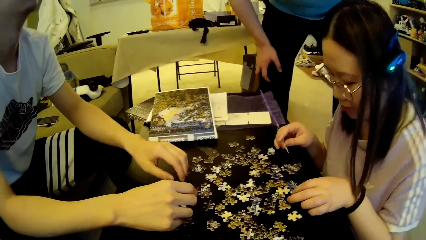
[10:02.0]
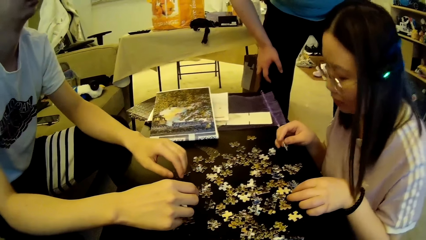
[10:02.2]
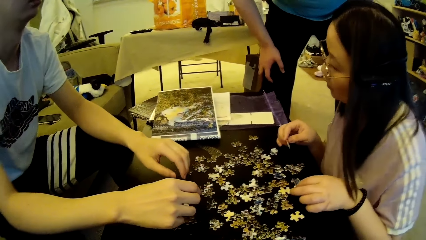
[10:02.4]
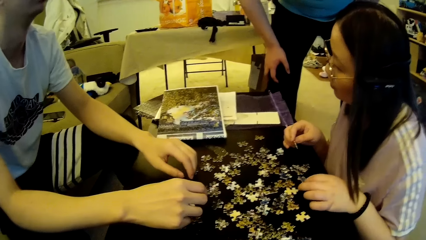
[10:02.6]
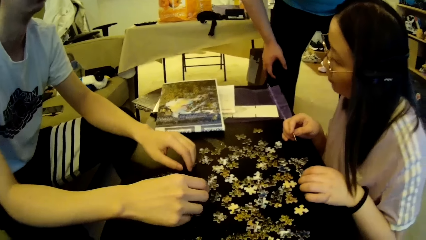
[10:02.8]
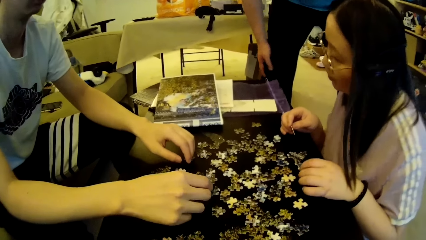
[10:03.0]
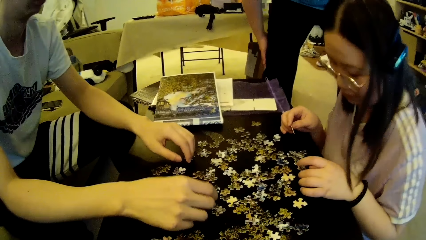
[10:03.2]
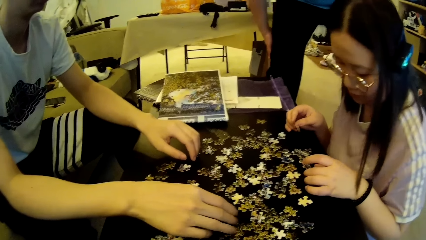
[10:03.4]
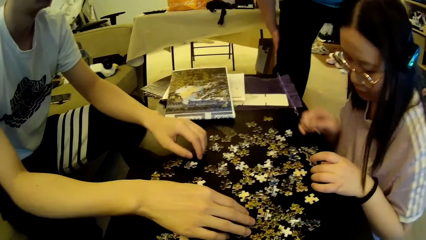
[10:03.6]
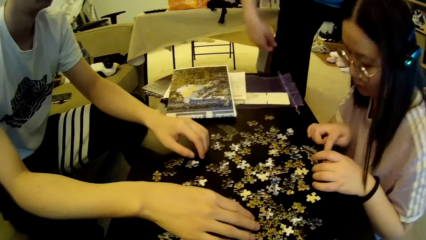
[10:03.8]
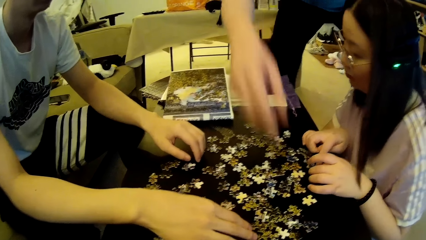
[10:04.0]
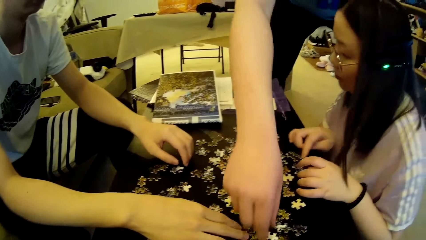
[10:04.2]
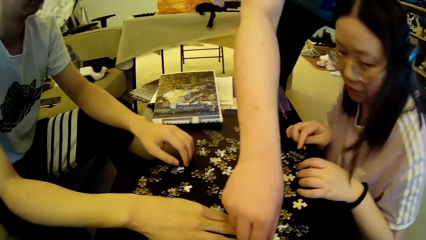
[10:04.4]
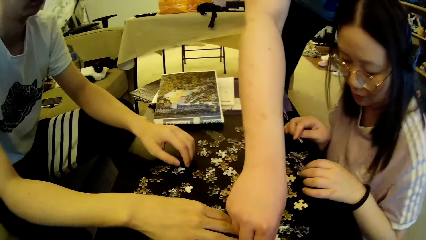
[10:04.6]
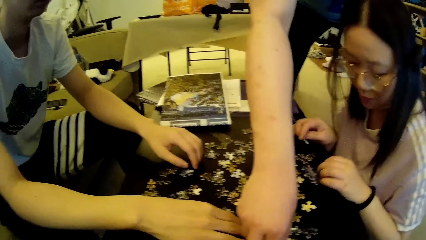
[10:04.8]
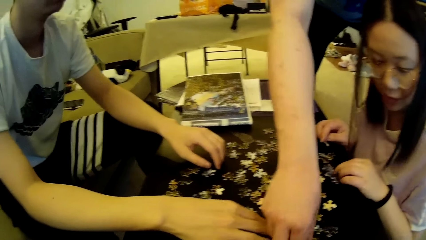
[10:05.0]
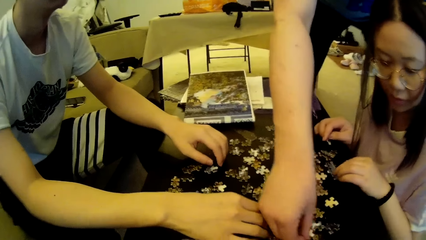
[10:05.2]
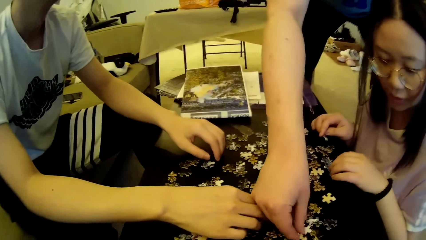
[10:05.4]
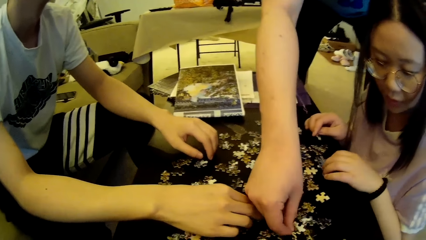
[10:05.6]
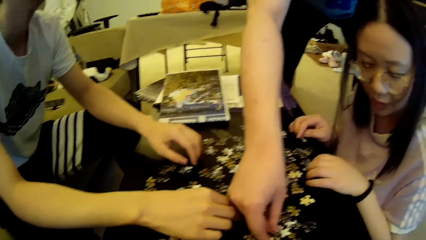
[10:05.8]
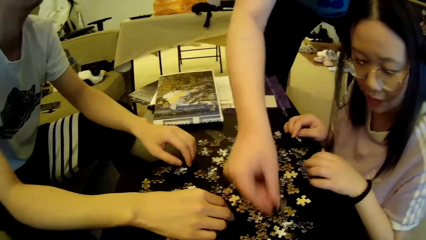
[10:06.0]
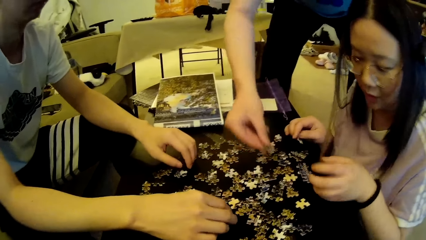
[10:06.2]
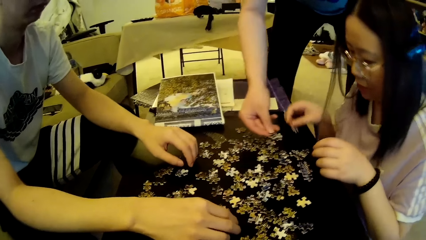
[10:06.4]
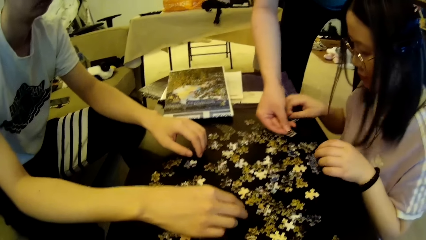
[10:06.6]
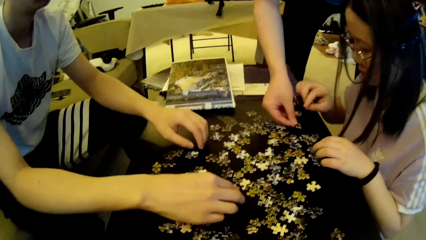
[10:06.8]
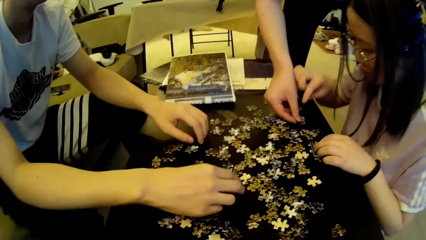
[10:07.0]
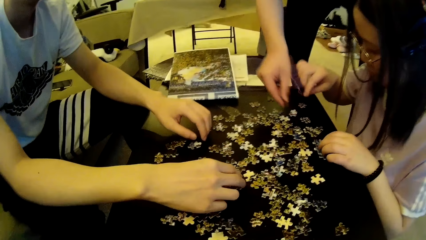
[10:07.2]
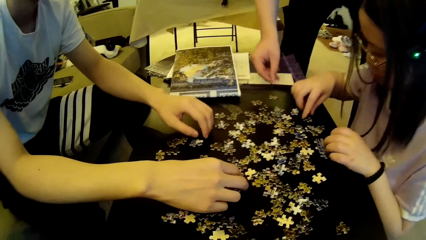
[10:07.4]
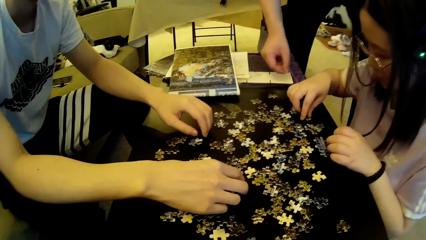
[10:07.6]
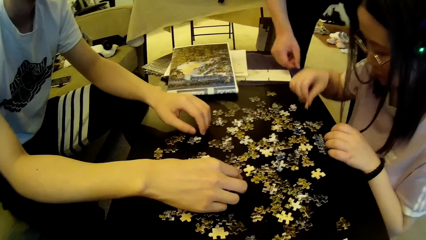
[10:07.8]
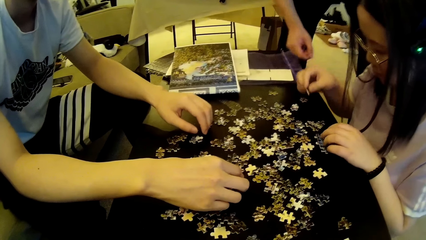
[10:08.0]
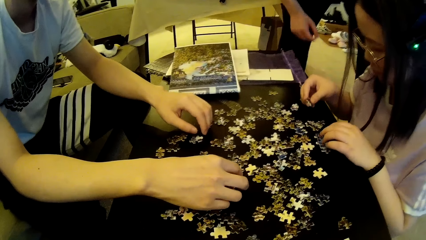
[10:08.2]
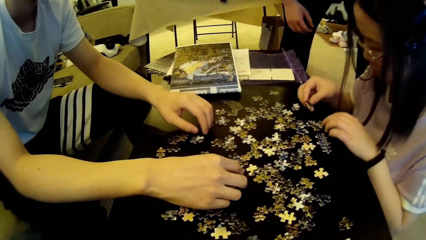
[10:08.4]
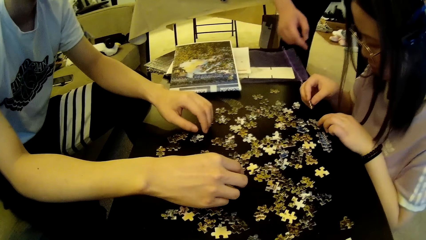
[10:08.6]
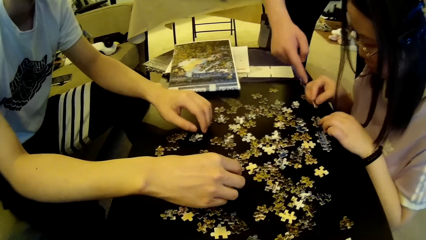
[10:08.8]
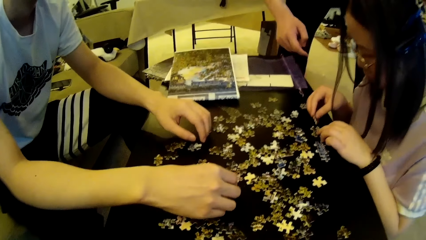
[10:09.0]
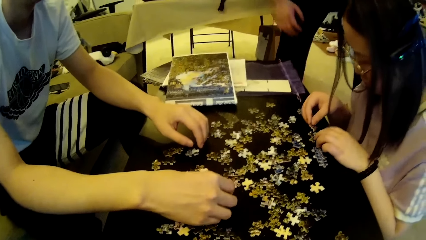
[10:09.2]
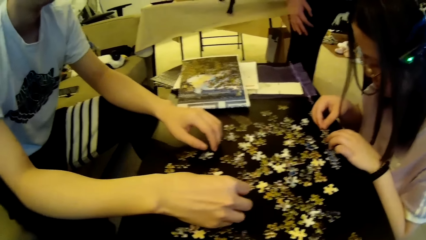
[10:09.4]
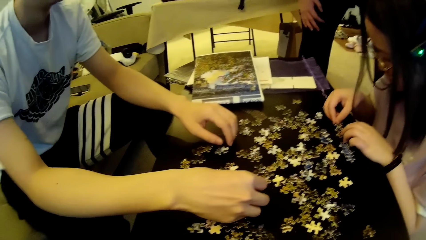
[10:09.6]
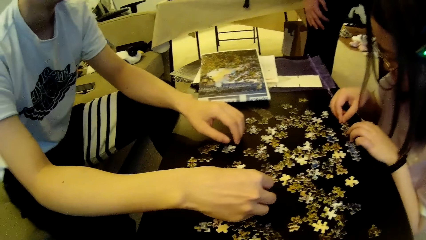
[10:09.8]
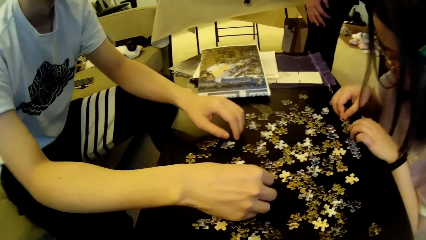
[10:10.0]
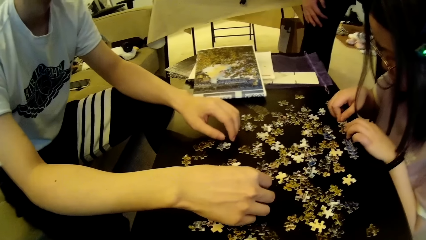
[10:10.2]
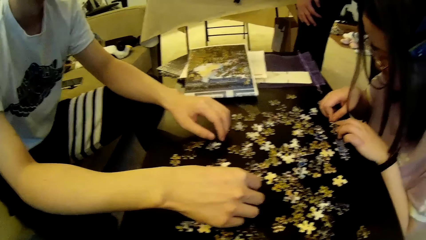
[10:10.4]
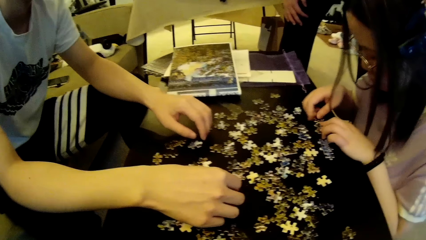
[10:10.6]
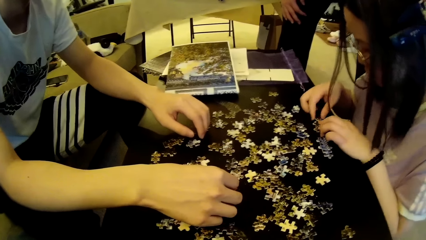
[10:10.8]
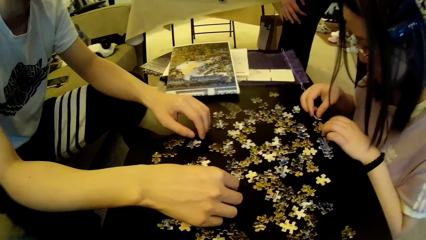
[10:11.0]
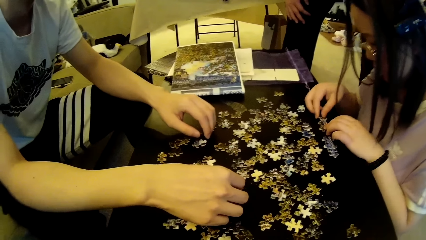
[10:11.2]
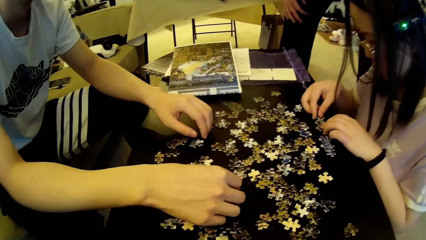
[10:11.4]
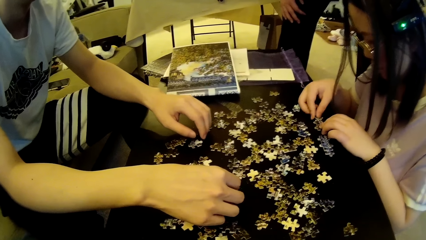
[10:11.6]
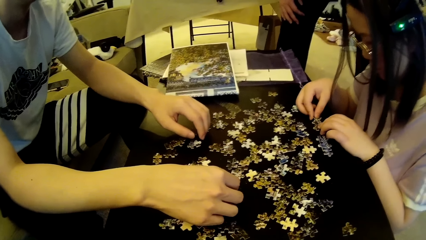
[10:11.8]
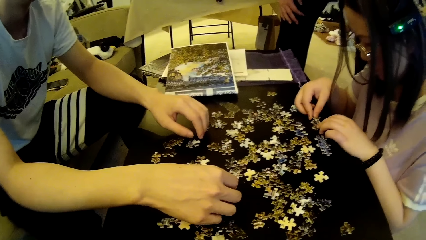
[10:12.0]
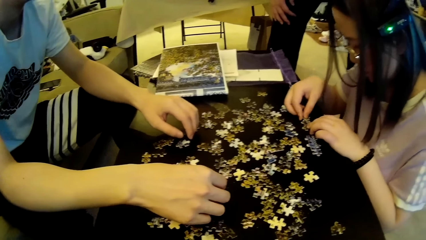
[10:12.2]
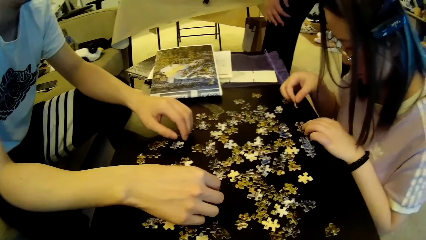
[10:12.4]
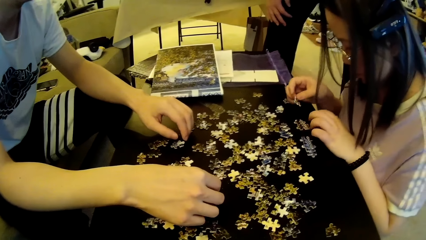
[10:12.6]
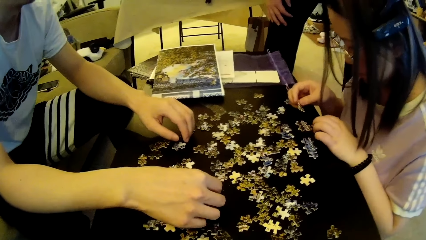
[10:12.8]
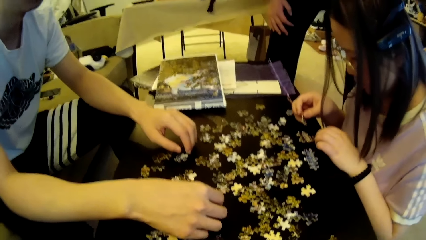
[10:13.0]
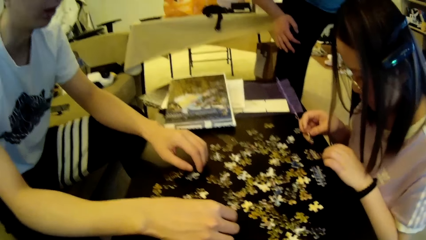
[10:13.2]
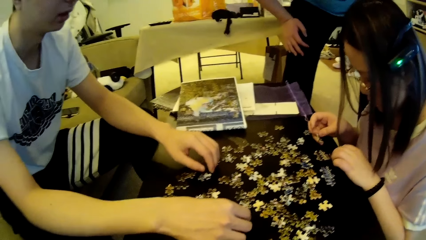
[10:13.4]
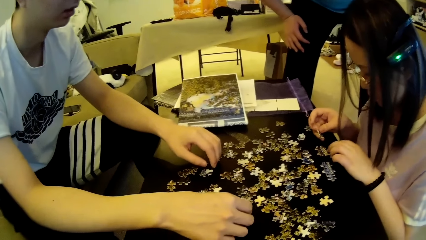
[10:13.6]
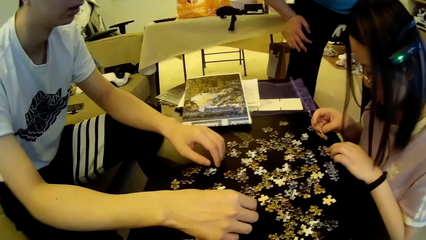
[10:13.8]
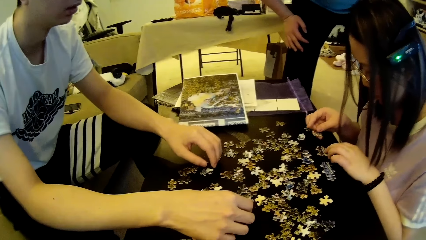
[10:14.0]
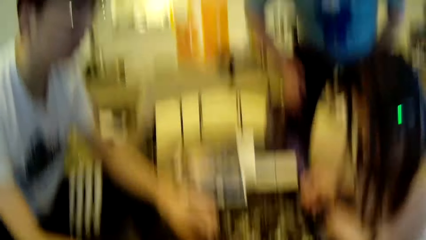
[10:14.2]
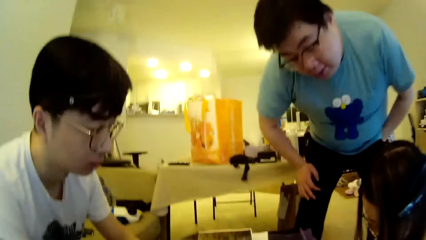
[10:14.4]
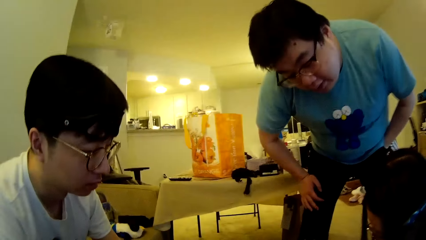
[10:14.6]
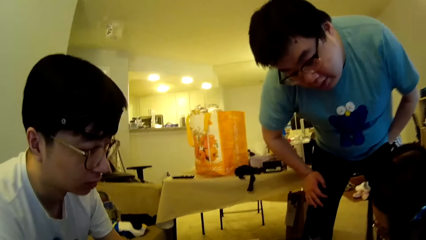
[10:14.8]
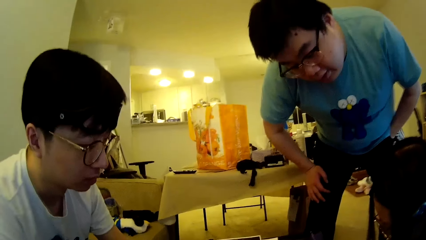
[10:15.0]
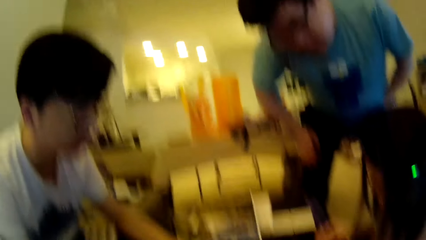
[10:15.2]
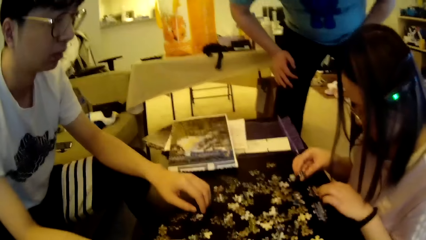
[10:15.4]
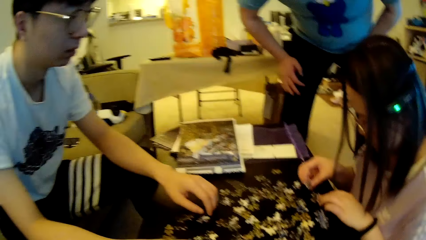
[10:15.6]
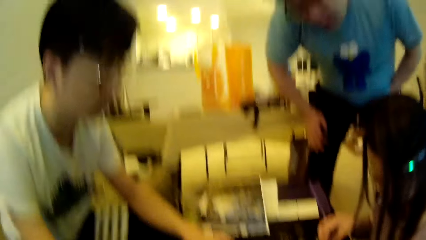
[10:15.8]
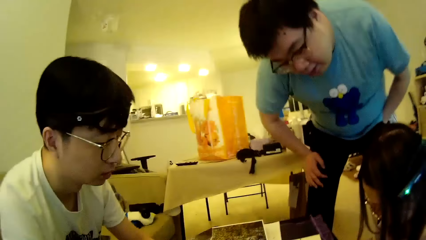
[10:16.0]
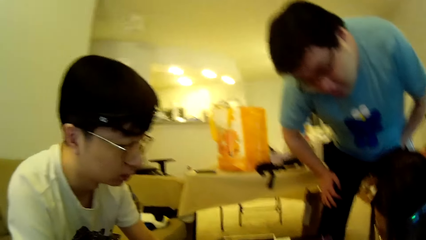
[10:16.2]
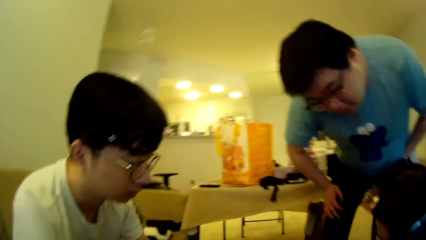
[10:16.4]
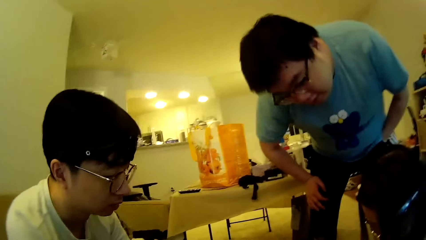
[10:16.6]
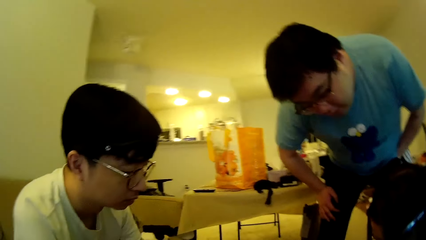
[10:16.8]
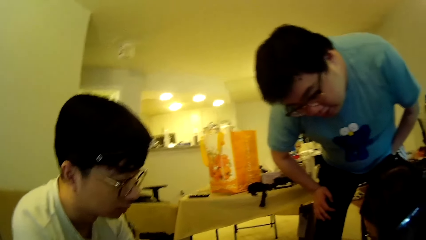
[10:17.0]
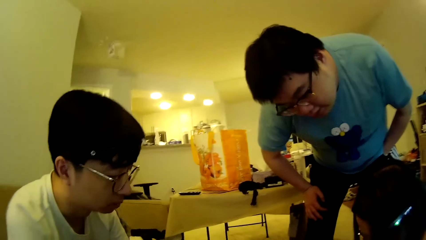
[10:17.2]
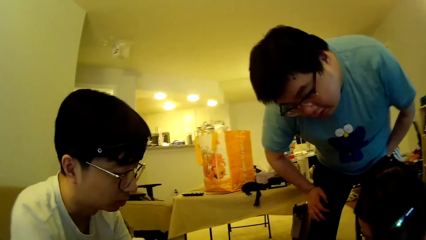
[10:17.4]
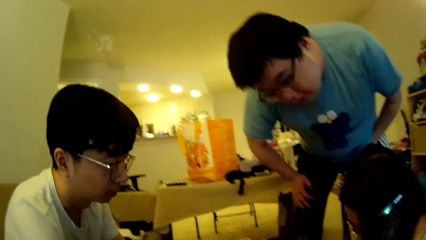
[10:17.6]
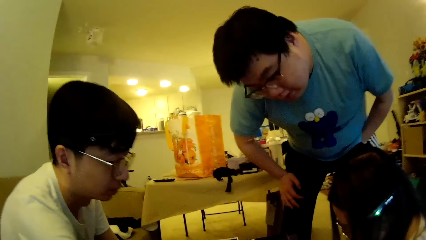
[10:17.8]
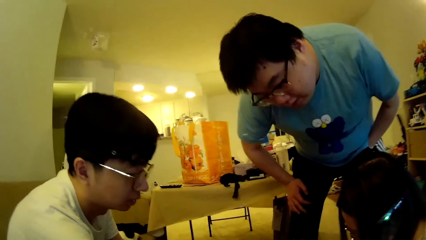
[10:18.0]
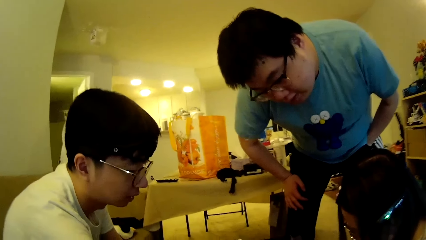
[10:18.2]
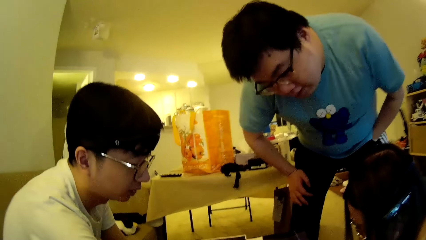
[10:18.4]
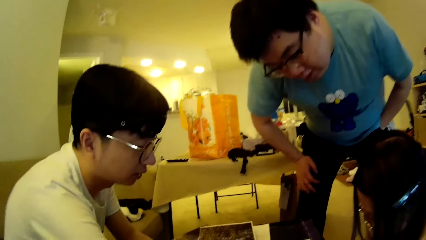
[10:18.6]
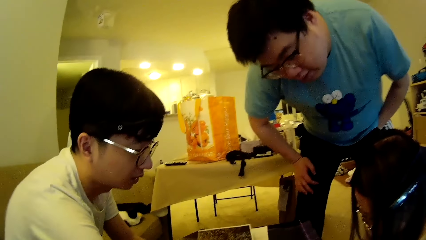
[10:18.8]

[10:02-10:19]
A lady looks at the model pieces. A man picks a puzzle piece on the table. A woman drops a puzzle piece on the table. The man drops the puzzle piece on the table. Another man moves the hand. The woman picks a puzzle piece on the table. The other man looks at the model pieces. The woman forms a puzzle pattern on the table. The camera wearer looks around.
